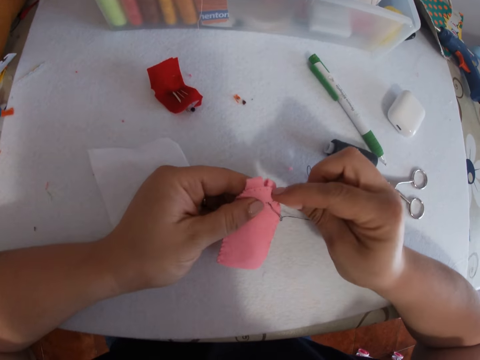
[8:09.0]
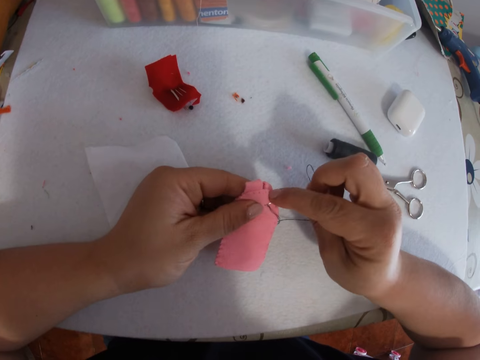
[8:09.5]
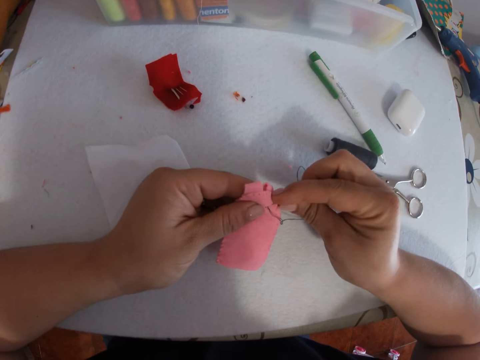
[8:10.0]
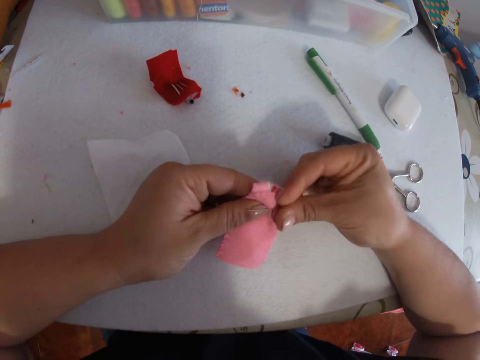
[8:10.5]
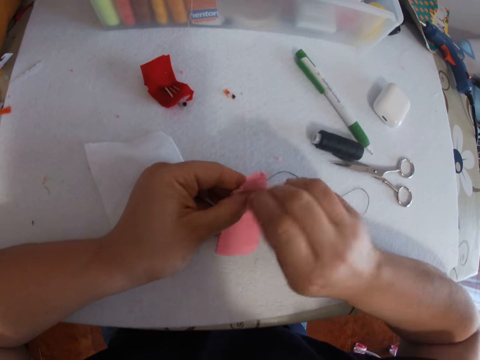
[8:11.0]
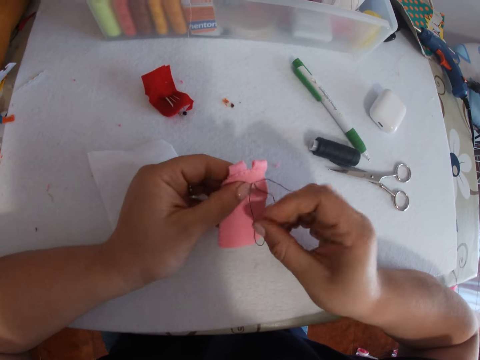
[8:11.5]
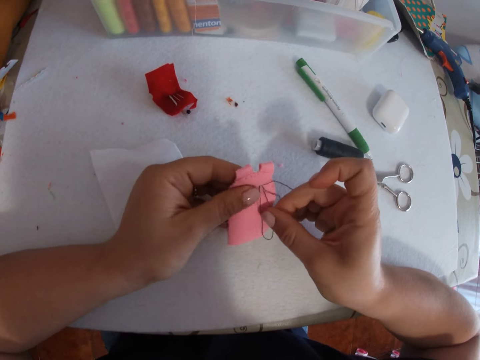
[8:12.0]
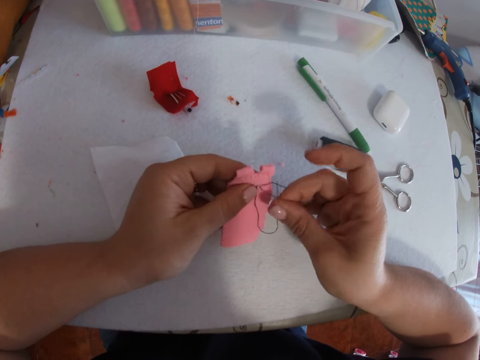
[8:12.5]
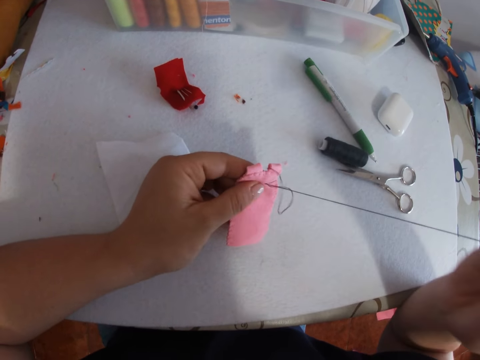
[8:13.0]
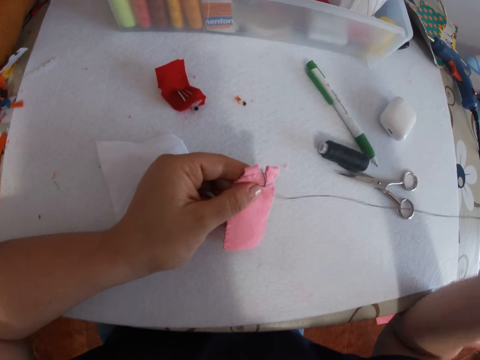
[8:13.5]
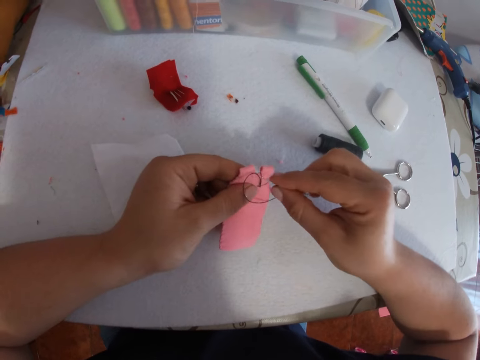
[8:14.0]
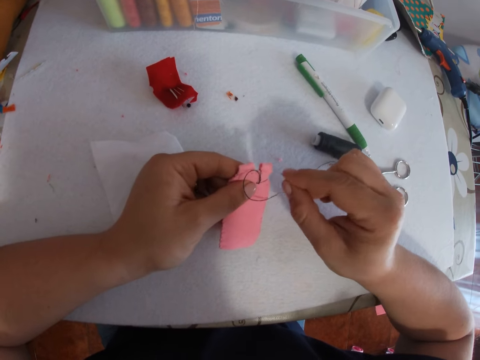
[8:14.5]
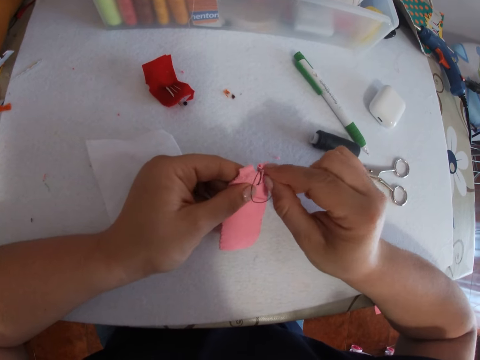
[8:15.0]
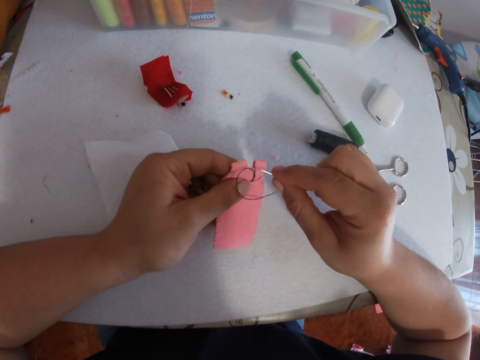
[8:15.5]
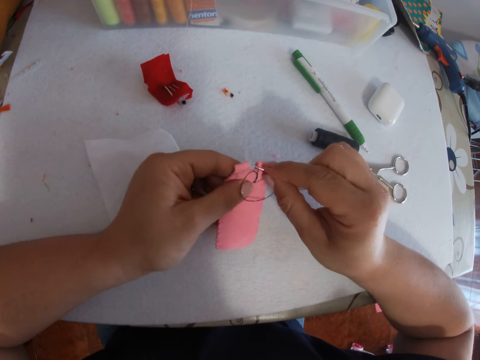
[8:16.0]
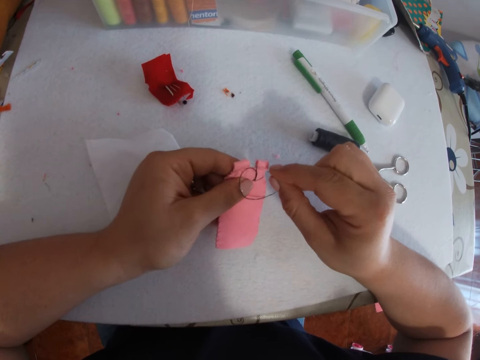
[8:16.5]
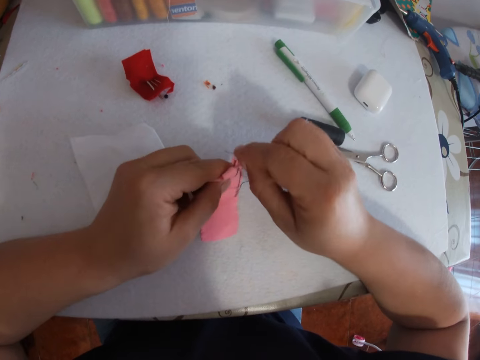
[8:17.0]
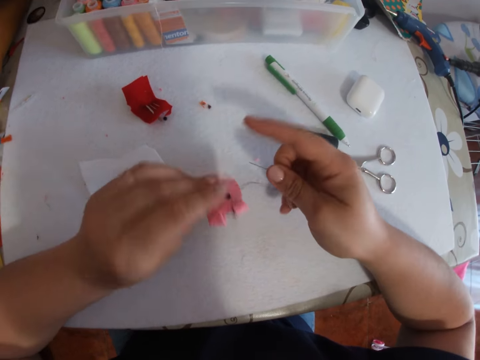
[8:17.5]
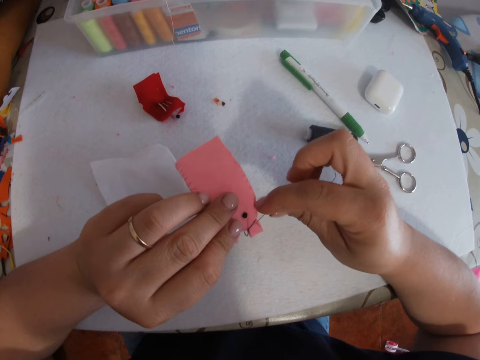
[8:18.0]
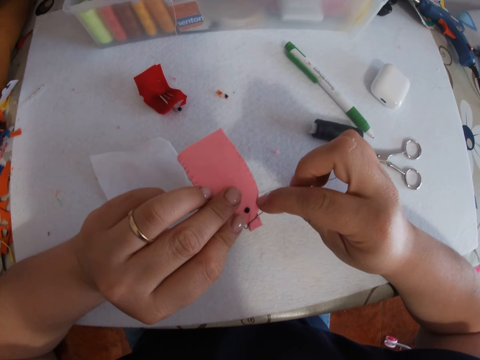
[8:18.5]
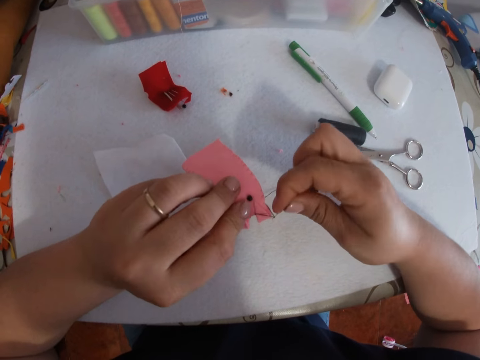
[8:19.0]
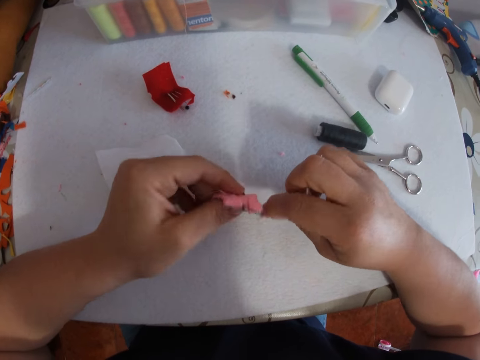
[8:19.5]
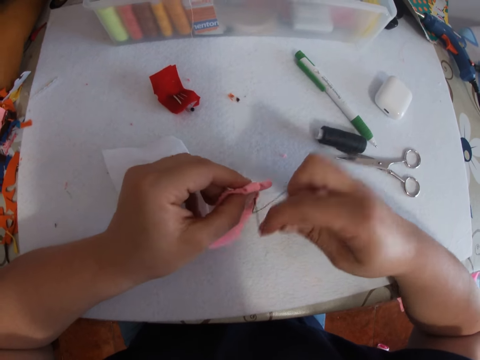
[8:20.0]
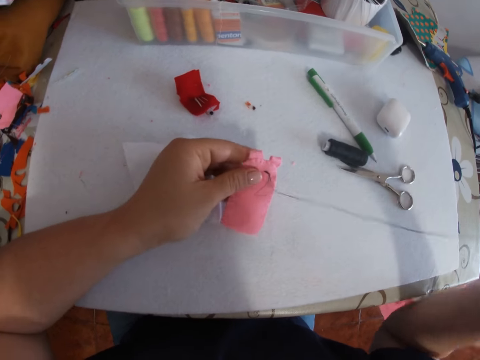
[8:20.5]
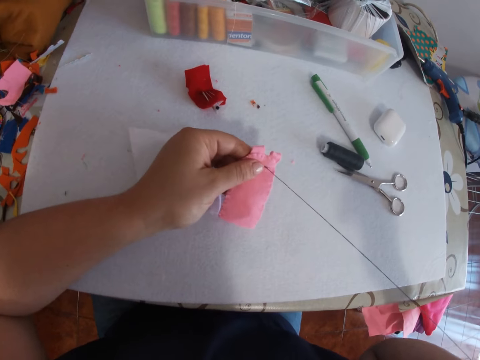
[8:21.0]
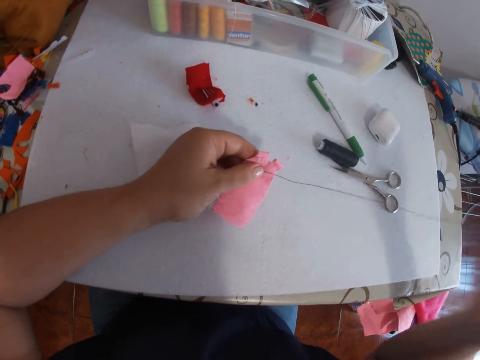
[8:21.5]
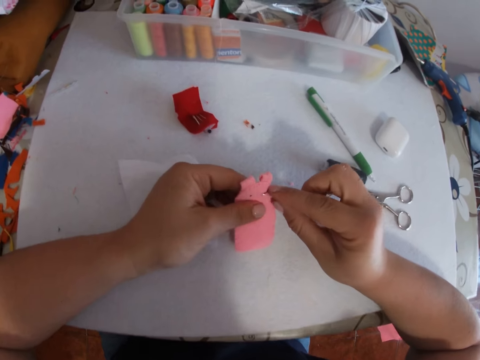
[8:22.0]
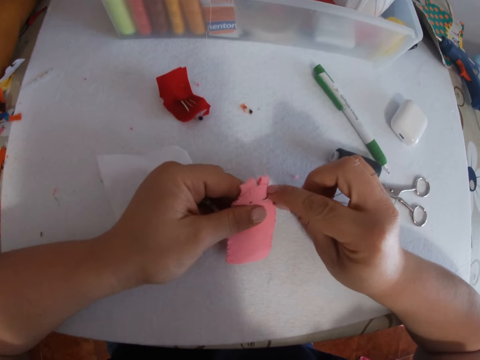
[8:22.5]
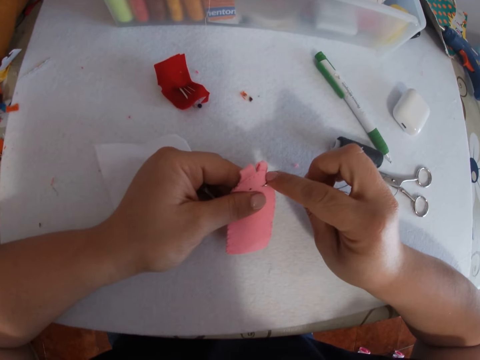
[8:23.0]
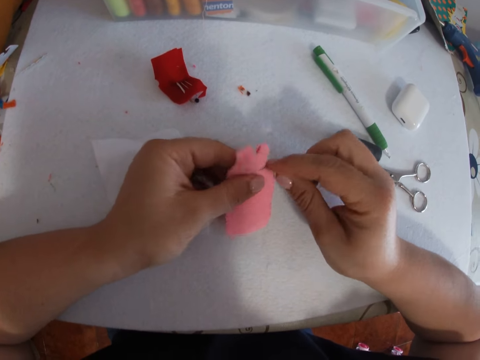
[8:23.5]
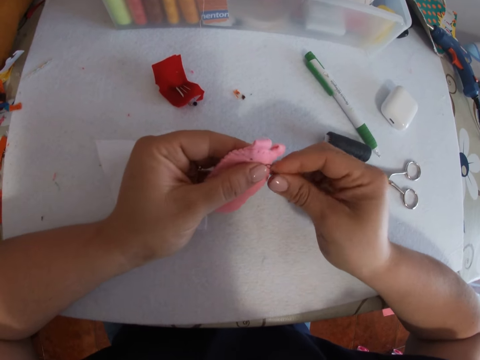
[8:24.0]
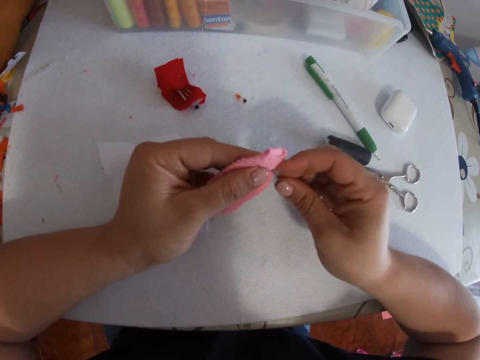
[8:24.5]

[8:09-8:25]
The camera wearer tacks the button to the pink piece of fabric with the threaded needle in his right hand. He pulls the thread. He puts the needle through the thread. He pulls the thread. He puts the needle through the thread. He turns the felt fabric. He moves the thread sideways. He pulls the thread. He sews the felt fabric with the needle.

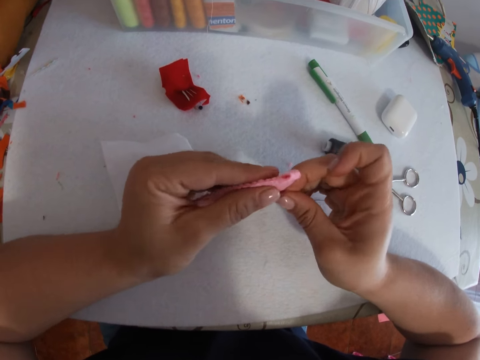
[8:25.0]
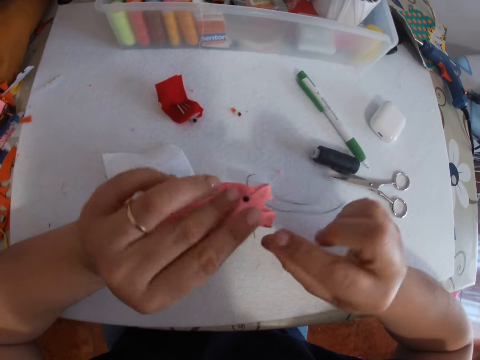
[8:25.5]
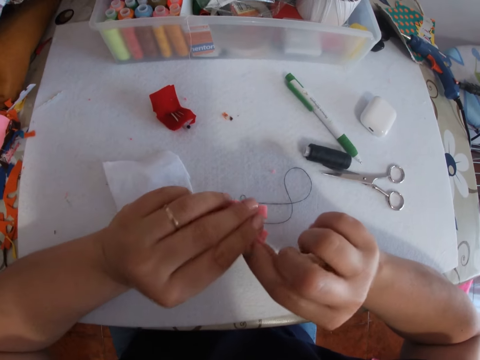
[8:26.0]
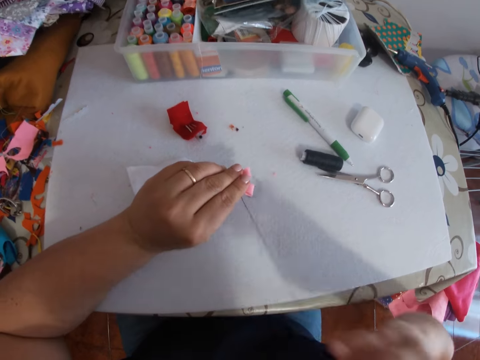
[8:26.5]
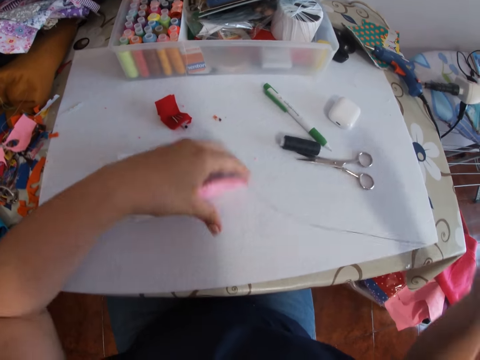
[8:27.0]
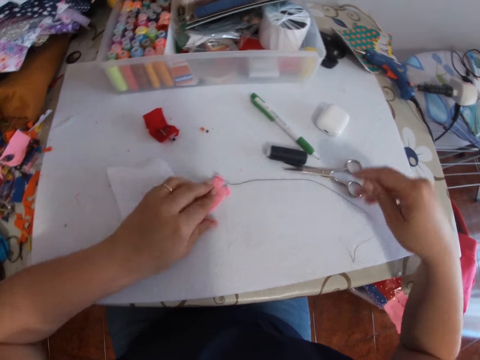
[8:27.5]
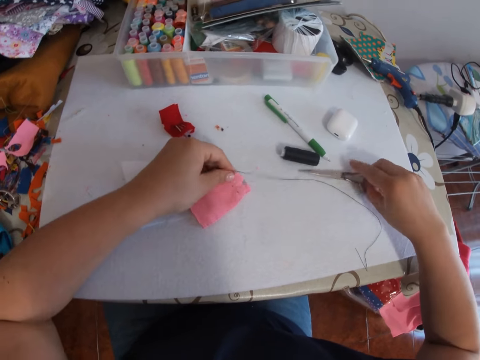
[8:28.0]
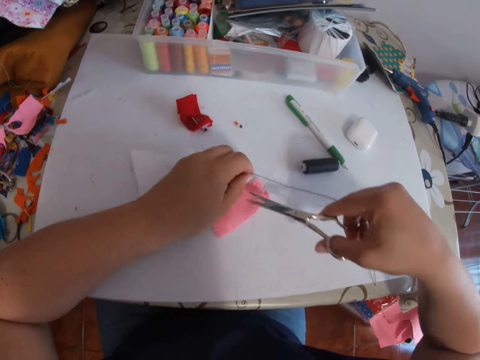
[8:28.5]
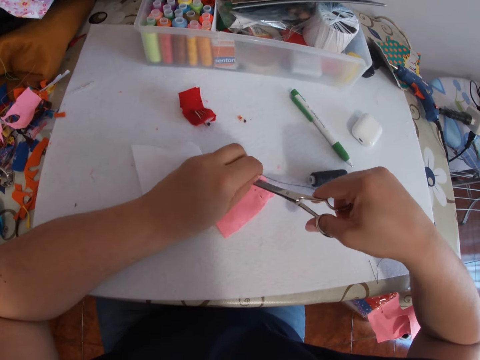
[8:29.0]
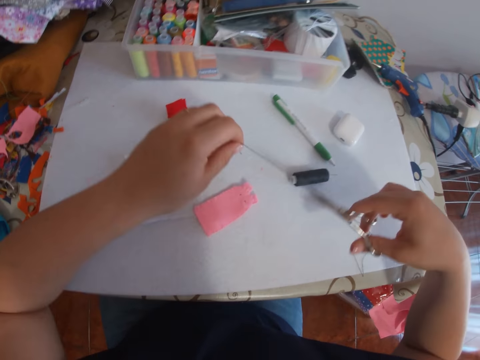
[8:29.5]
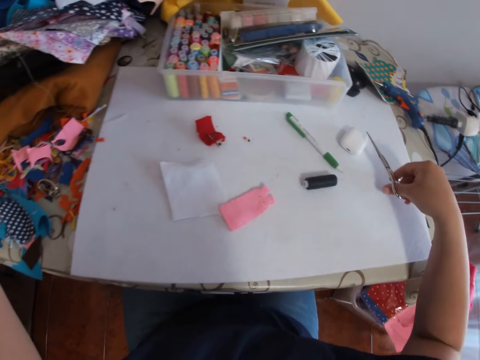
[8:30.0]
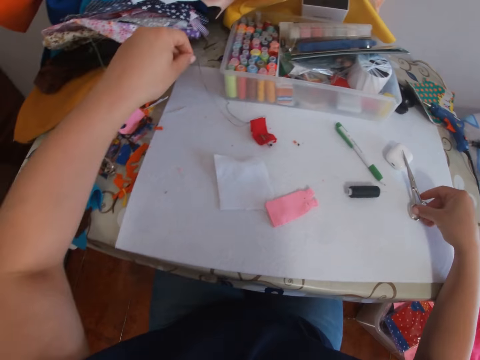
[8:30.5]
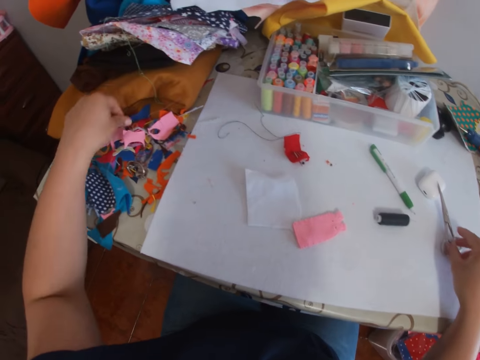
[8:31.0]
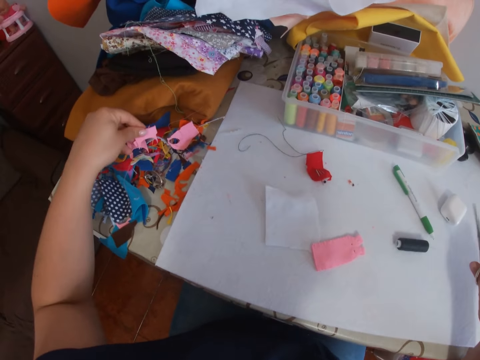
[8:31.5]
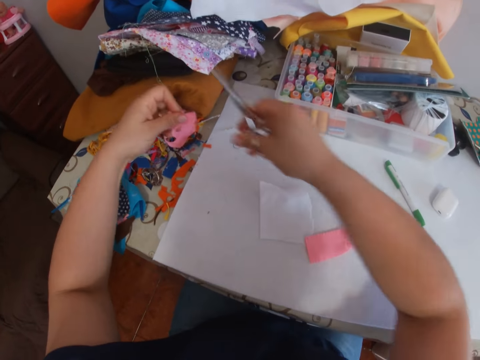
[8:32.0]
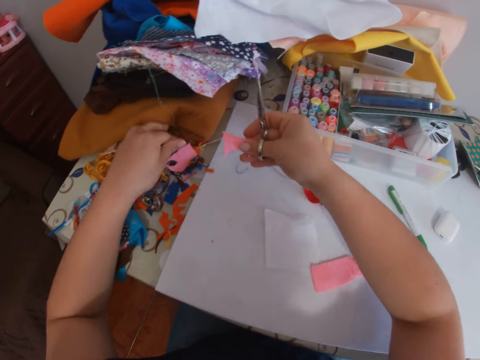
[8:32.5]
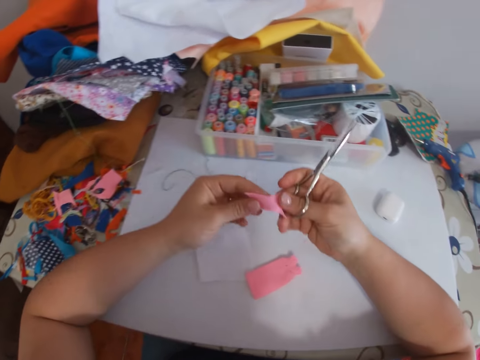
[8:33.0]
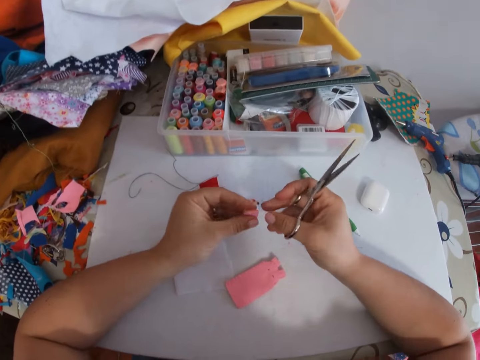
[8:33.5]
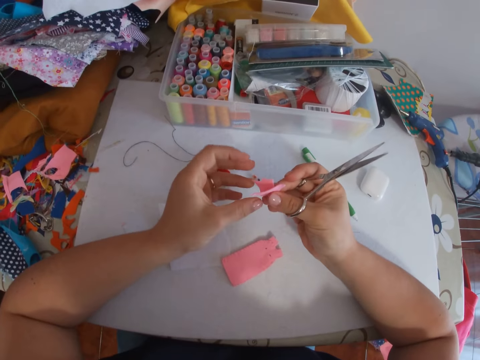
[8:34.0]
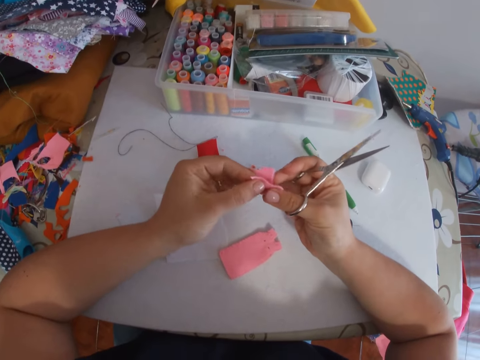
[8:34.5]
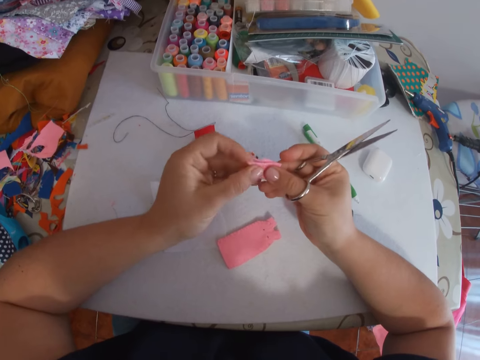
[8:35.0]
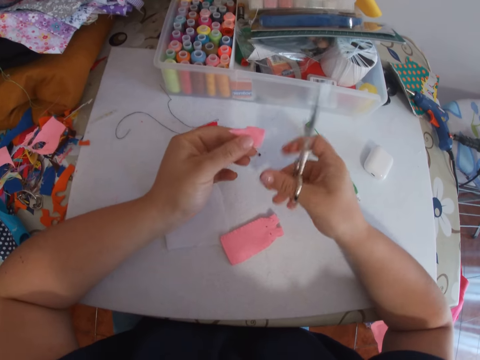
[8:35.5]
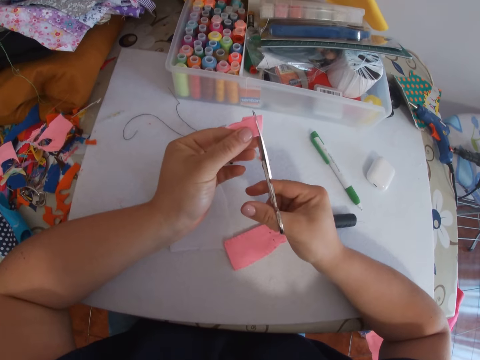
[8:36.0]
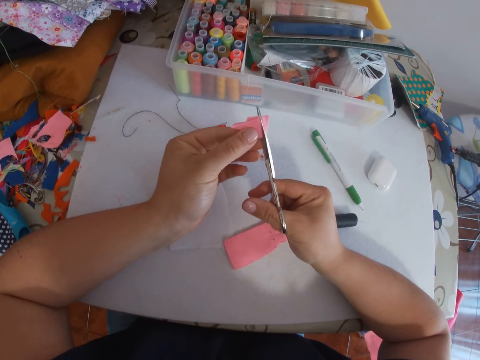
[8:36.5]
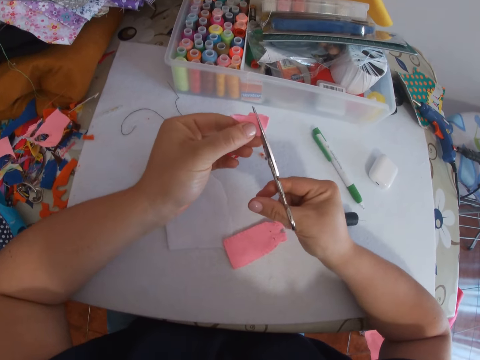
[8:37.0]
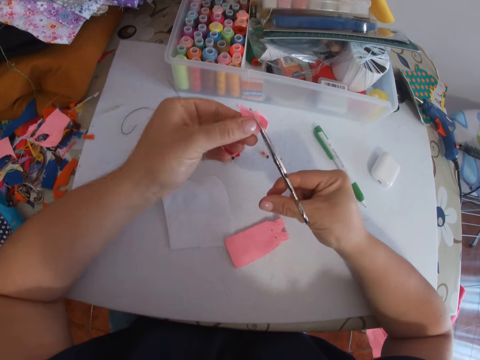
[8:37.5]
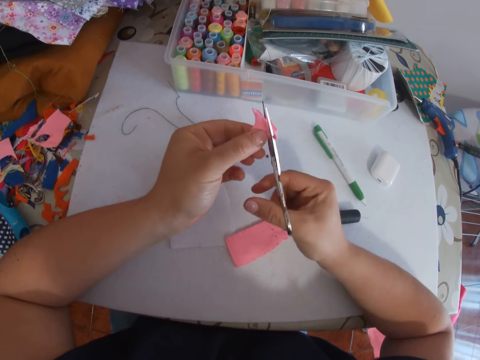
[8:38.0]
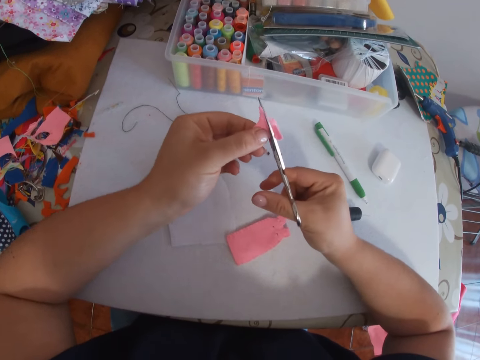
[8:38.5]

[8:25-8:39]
The camera wearer pulls the thread. He holds the felt fabric or pink piece of fabric on the table. He places the pink piece of fabric on the table with his left hand. He places the threaded needle on the table with his right hand. He holds the threaded needle with his left hand and picks up the scissors from the table with his right hand. He cuts the thread from the pink piece of fabric with the scissors in his right hand. He moves his hand around. He holds the scissors on the table. He places the threaded needle on the table with his left hand. He picks up the pink piece of fabric from the table with his left hand. He picks the felt fabric with the other hand. He folds the pink piece of fabric with both hands. He cuts the pink piece of fabric with the scissors in his right hand.
